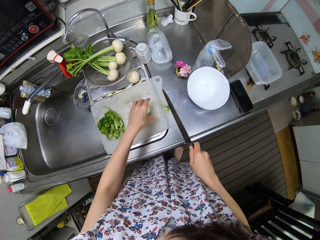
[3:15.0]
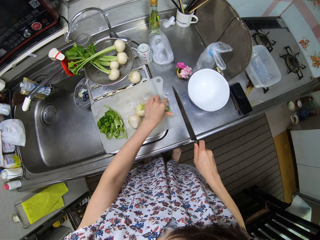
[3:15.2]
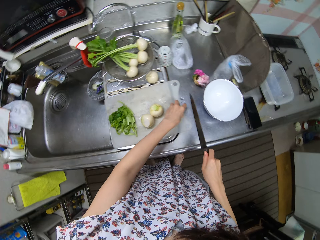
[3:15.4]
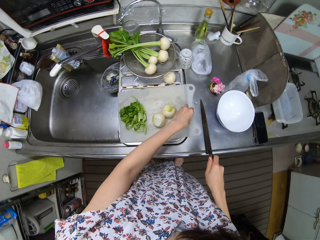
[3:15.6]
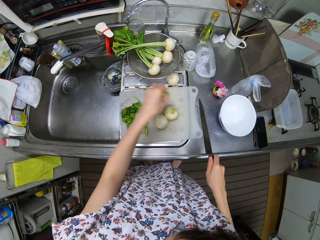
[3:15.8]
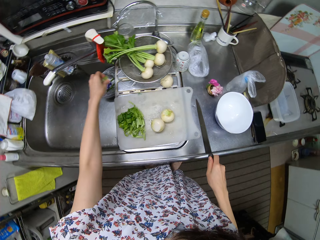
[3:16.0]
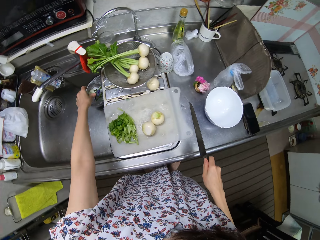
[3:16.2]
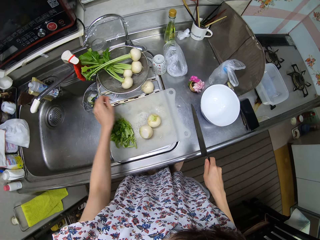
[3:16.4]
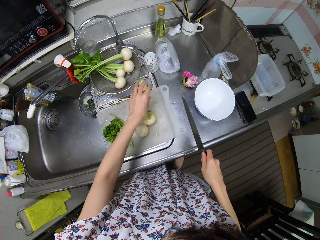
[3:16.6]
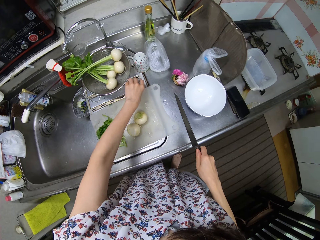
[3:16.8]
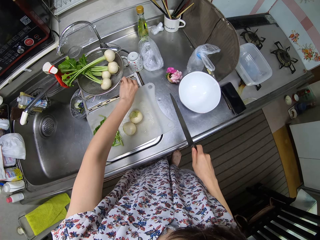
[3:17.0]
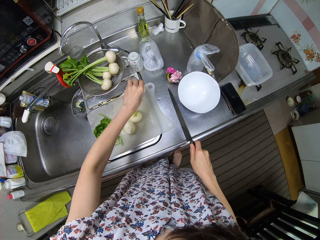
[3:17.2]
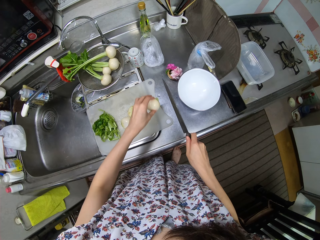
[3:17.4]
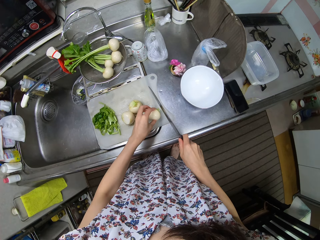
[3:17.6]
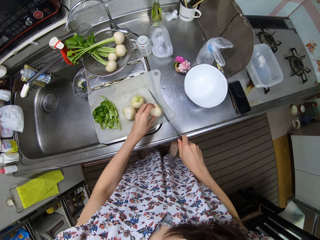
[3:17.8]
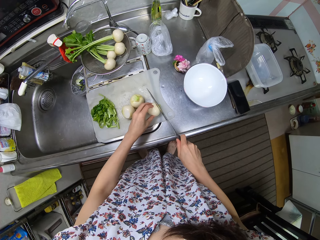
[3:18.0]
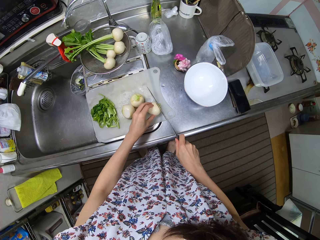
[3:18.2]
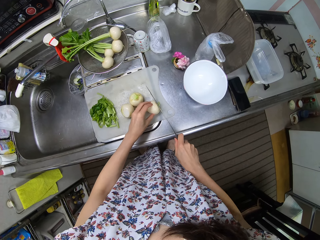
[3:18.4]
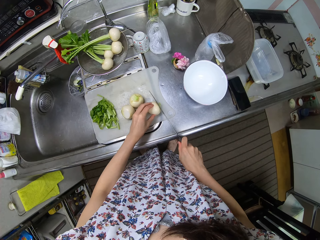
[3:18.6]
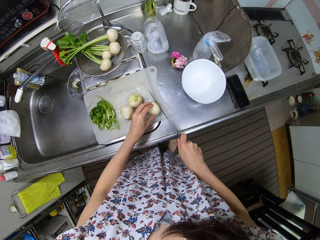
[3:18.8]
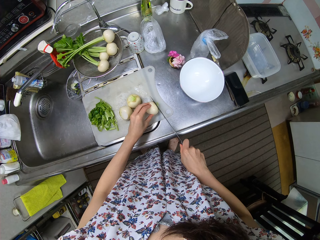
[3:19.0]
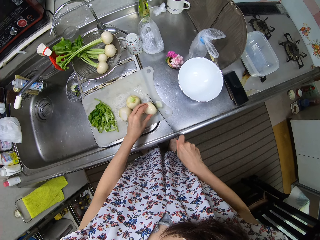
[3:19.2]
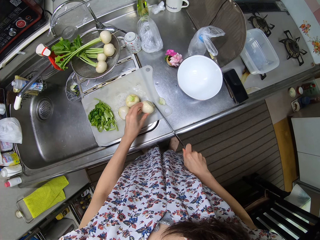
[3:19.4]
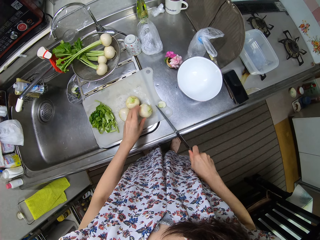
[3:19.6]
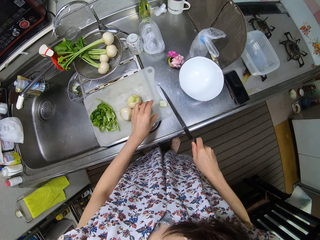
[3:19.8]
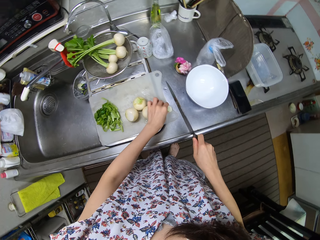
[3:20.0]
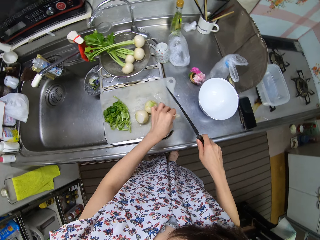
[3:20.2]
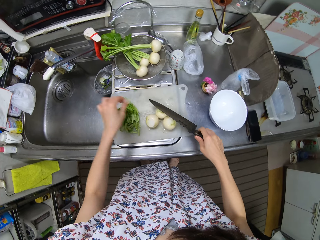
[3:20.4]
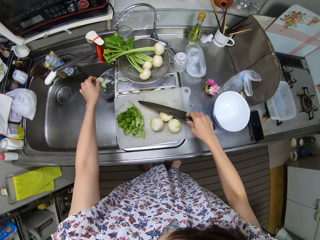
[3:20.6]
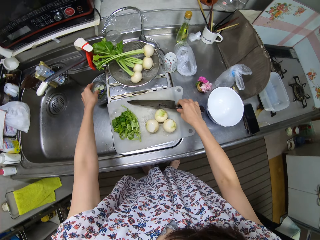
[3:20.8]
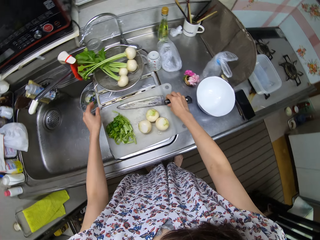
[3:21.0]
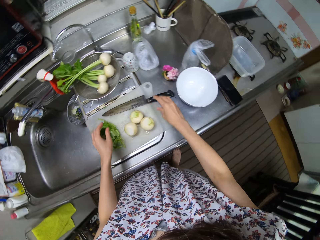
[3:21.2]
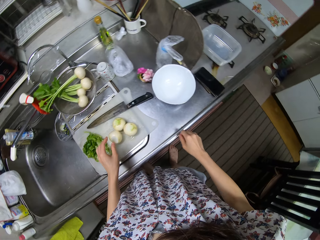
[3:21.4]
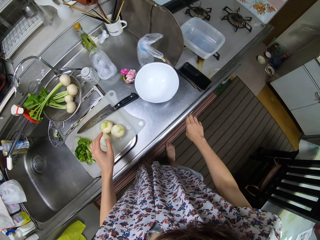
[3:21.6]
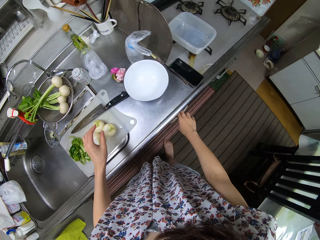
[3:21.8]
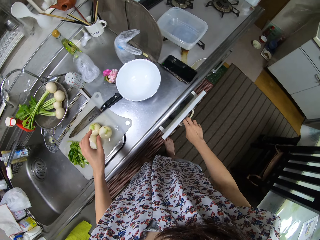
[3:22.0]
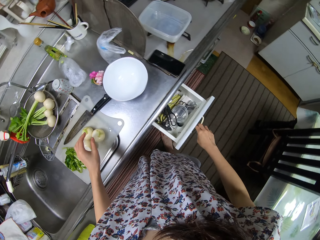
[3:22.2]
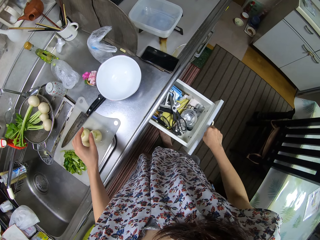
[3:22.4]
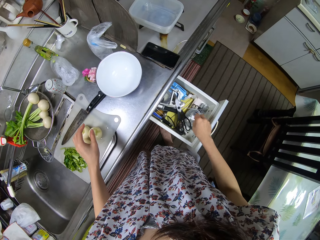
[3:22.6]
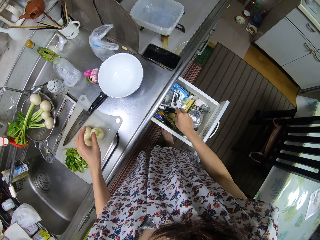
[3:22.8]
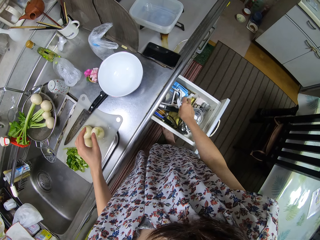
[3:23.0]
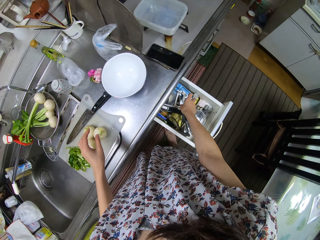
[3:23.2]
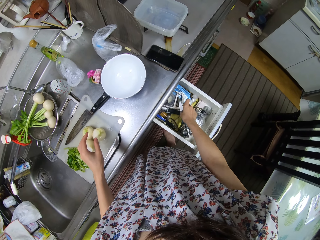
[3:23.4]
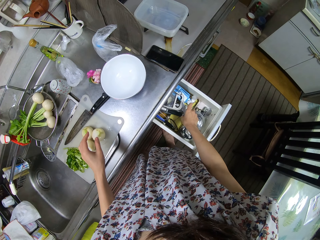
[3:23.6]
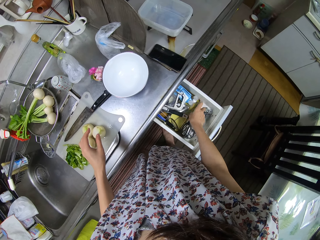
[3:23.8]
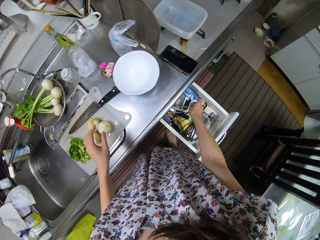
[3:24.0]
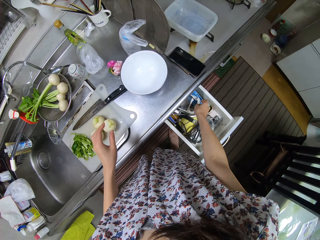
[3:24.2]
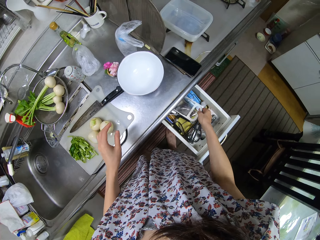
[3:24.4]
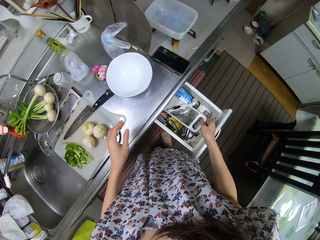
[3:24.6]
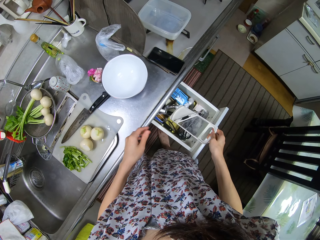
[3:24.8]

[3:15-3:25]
The camera wearer picks up the head of the turnip ball from the chopping board. They put the head of the turnip ball into the dustbin in the sink. They take a turnip ball from the sink. They place the turnip ball on the chopping board. They cut the head of the turnip ball with the knife. They take the head of the turnip from the chopping board. They put the head of the turnip ball into the dustbin in the sink. They place the knife on the chopping board and drop the knife. They open a drawer.

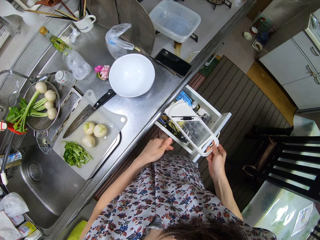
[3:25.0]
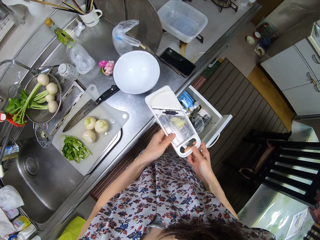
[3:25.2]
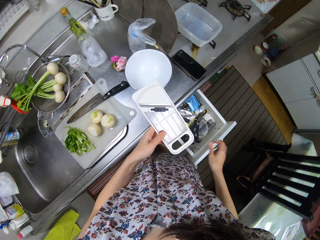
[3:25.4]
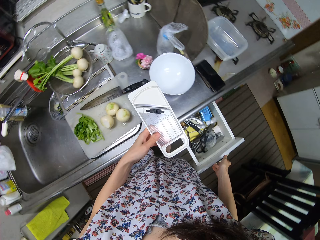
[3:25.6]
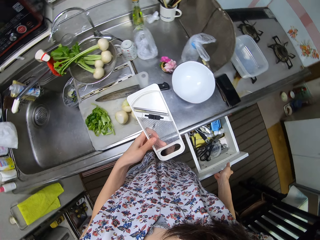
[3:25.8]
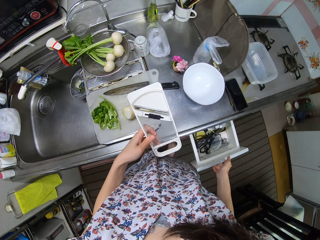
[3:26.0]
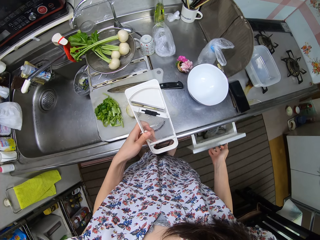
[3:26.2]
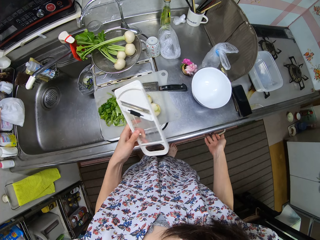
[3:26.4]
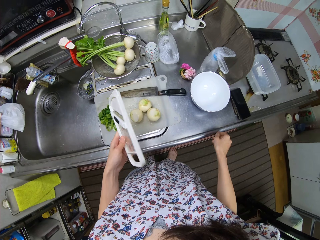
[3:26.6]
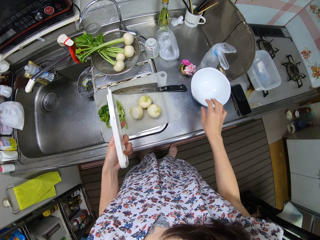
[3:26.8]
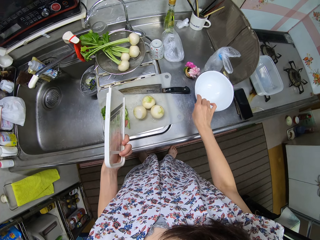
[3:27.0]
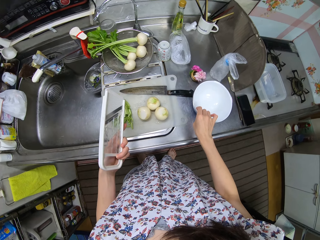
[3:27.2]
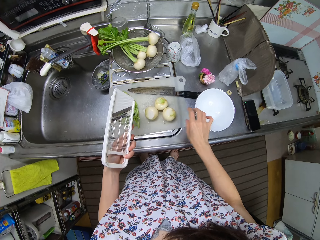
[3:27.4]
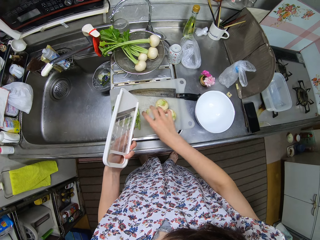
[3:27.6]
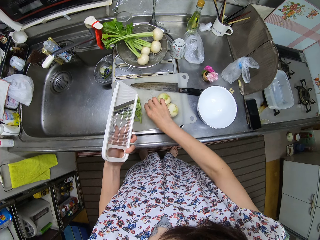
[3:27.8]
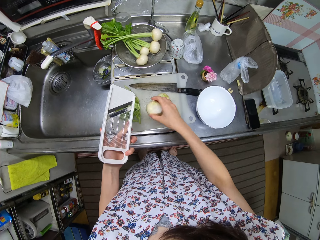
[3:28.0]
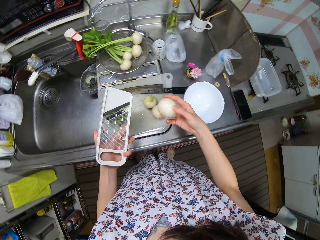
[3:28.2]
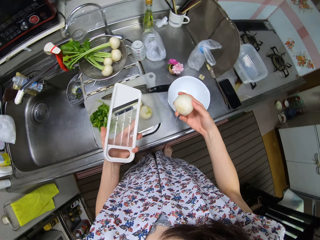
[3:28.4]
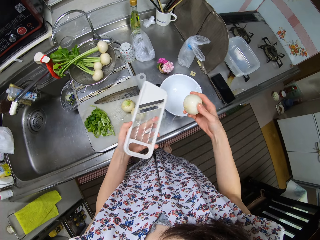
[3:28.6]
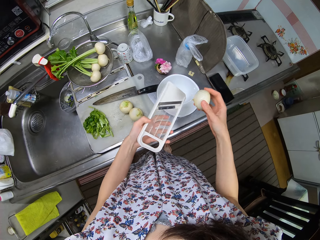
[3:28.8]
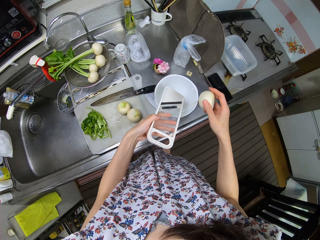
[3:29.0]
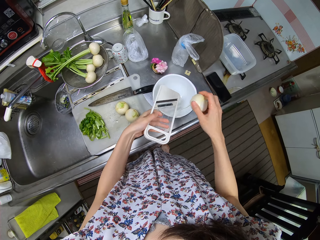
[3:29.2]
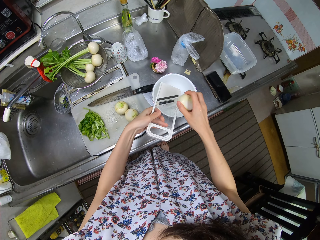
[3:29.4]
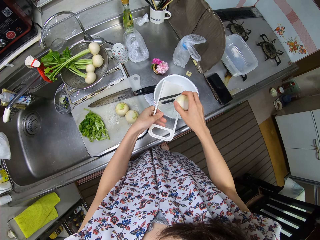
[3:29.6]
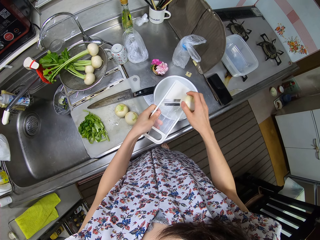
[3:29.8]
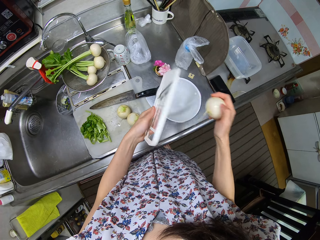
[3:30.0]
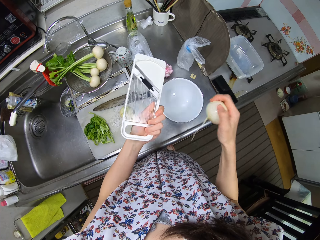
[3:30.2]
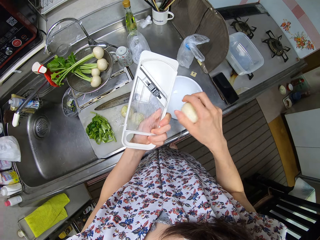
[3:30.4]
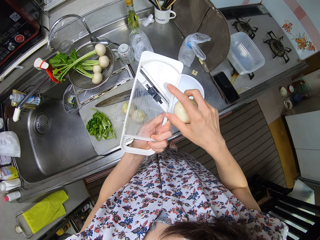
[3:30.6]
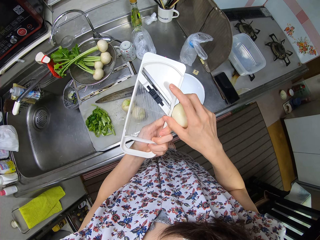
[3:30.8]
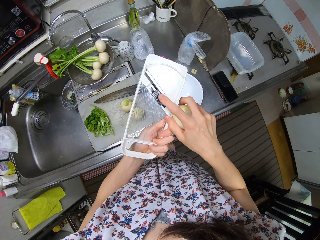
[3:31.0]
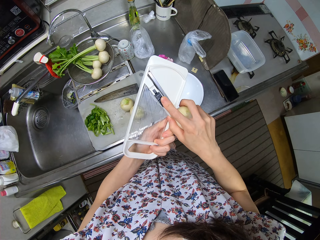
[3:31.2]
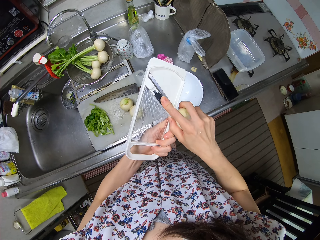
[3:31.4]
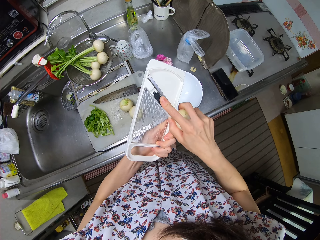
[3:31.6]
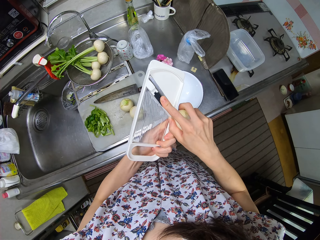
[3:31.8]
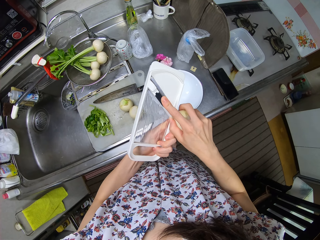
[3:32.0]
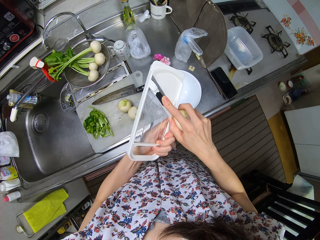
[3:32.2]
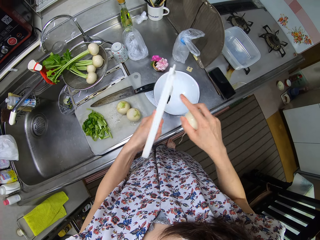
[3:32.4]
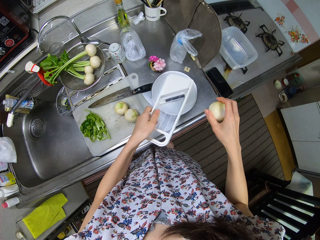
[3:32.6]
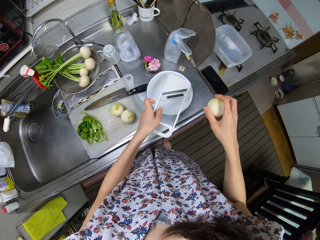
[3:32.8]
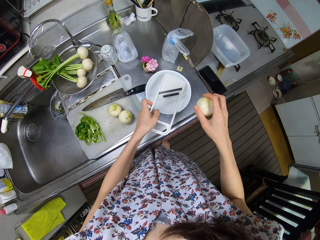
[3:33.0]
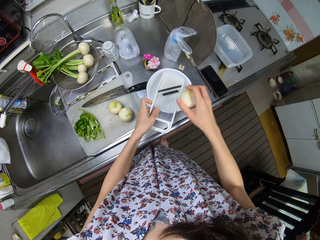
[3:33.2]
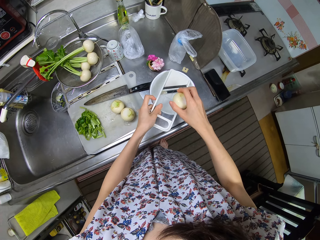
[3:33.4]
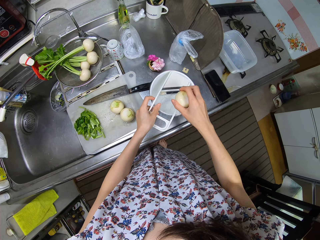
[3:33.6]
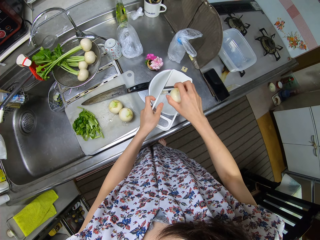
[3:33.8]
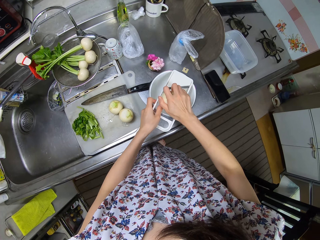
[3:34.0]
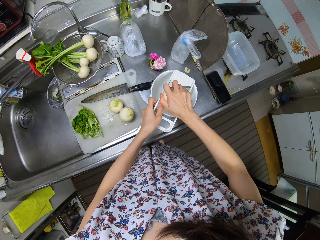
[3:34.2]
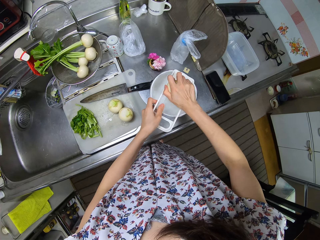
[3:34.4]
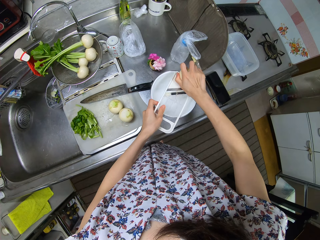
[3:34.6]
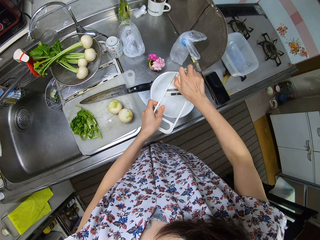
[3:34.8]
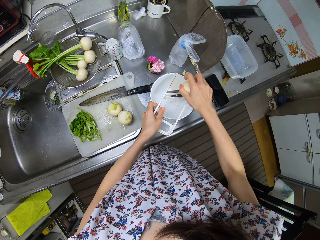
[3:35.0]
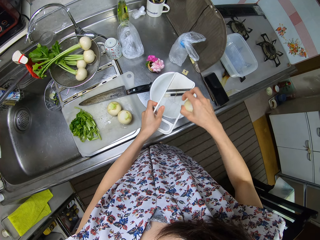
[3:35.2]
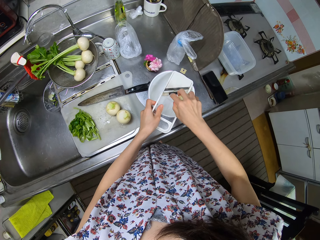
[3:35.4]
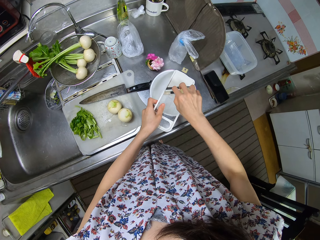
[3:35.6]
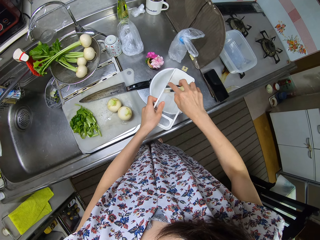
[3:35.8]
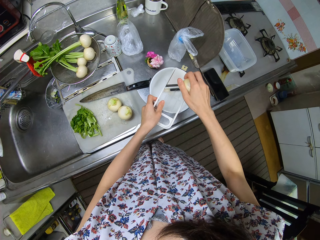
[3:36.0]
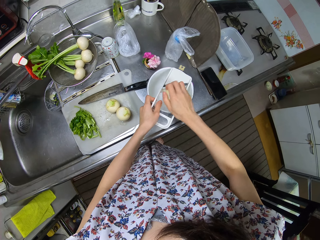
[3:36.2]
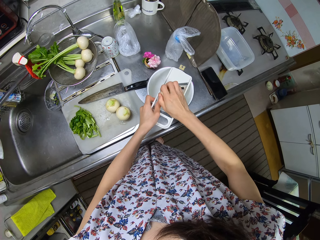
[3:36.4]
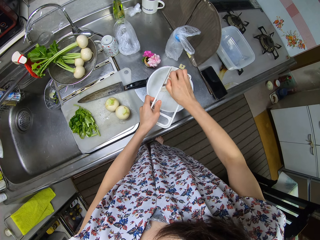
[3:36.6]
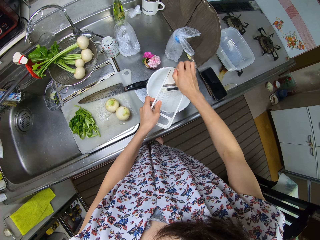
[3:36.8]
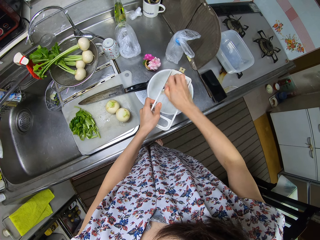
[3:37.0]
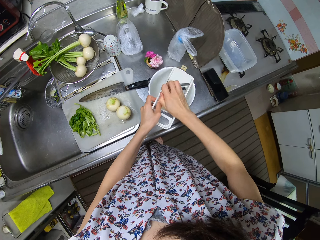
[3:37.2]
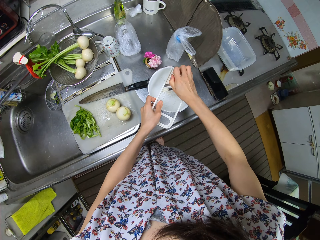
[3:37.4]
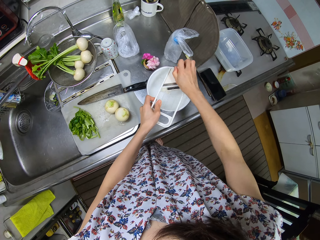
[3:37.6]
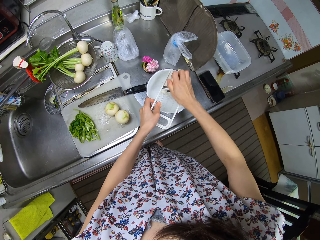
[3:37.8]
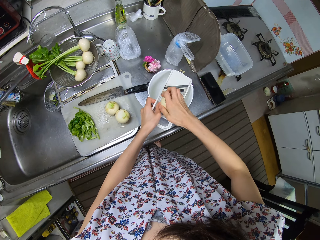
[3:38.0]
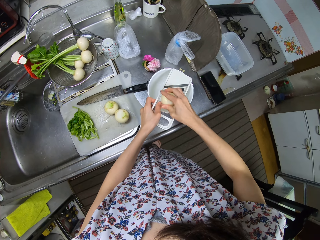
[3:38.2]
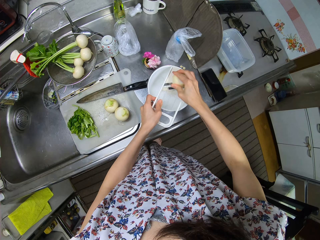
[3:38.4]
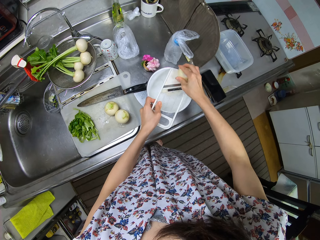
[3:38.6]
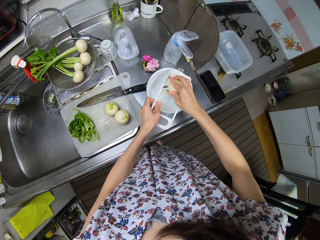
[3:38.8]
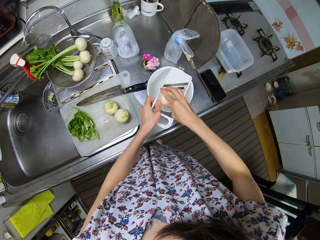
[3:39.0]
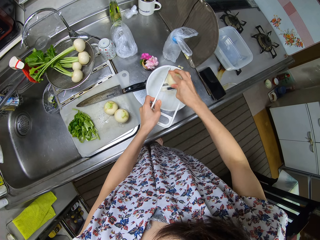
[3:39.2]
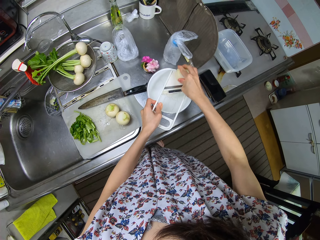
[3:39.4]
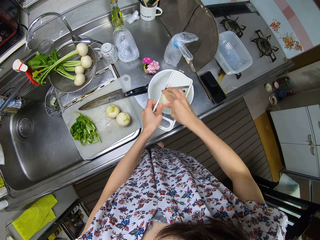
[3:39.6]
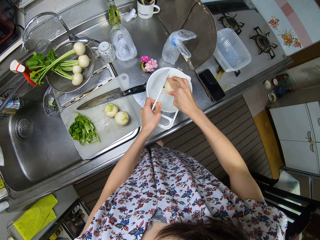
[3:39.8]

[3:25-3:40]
The camera wearer takes a grater from the drawer. They close the drawer. They take a turnip ball or beetroot from the chopping board. They place the grater into the bowl. They adjust the grater. They place the grater into the bowl. They grate the turnip ball into the bowl.
